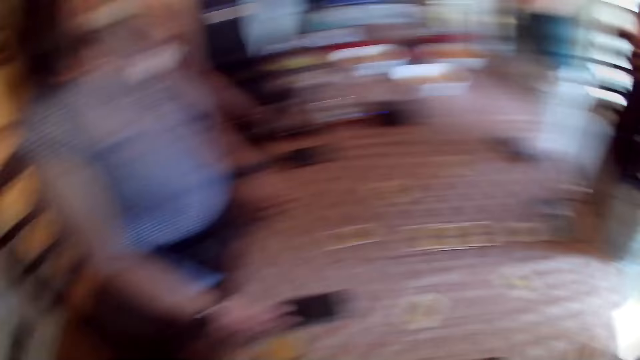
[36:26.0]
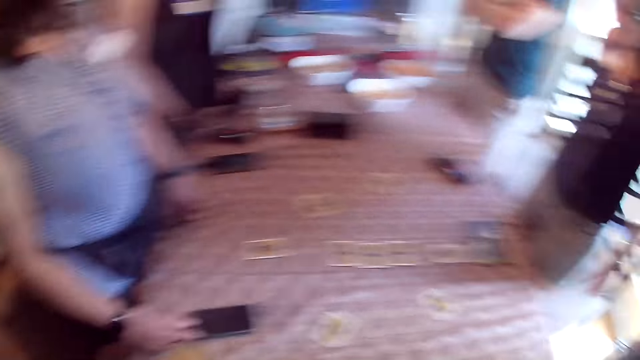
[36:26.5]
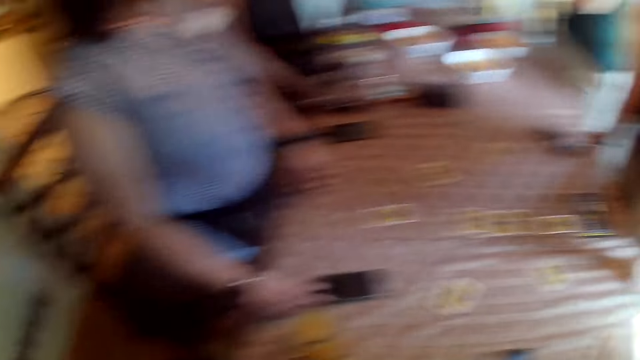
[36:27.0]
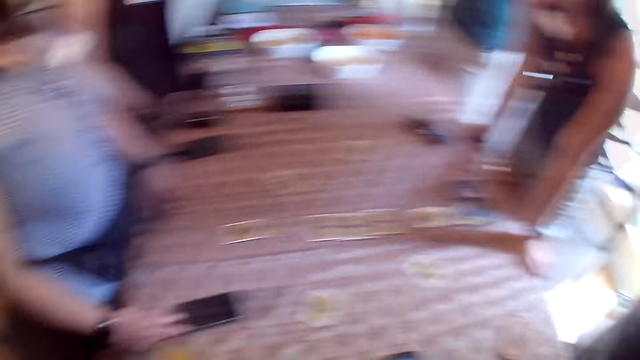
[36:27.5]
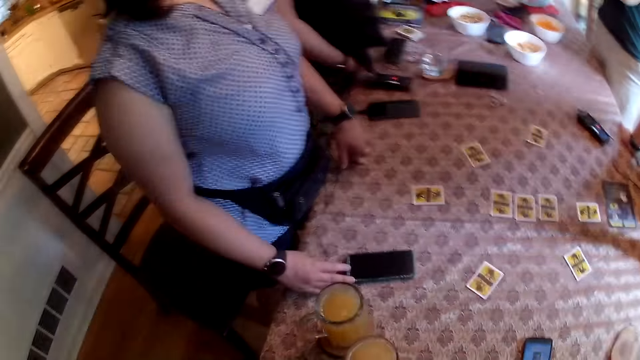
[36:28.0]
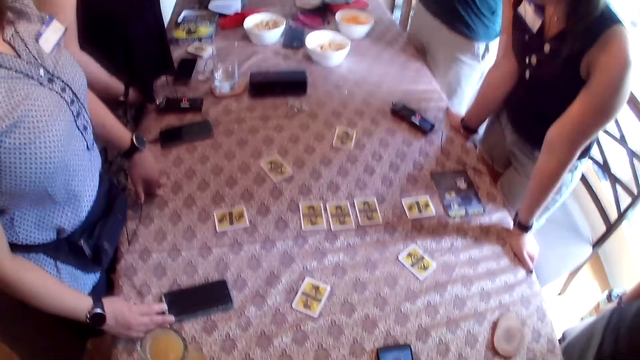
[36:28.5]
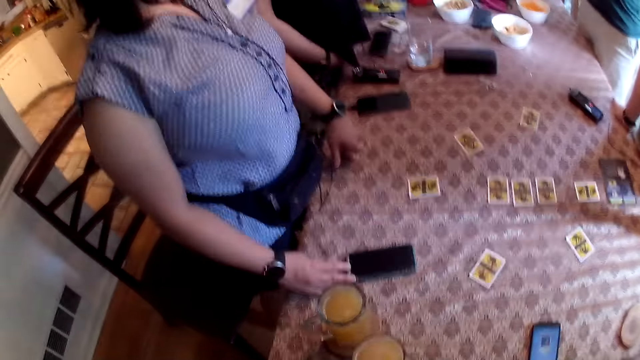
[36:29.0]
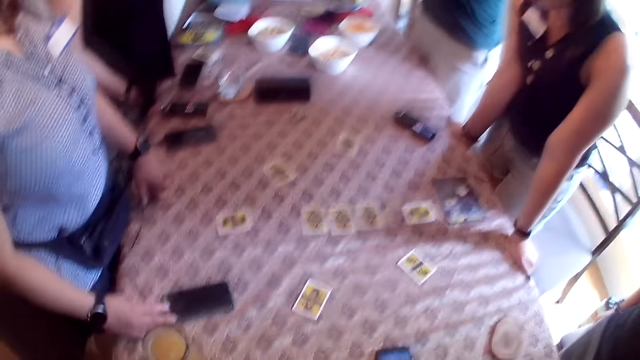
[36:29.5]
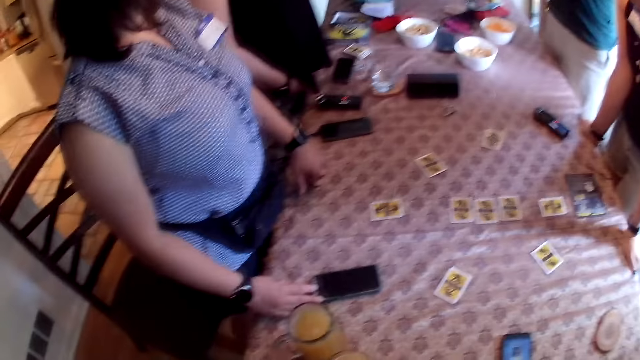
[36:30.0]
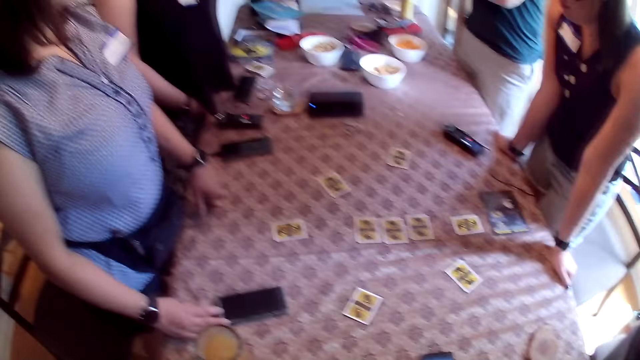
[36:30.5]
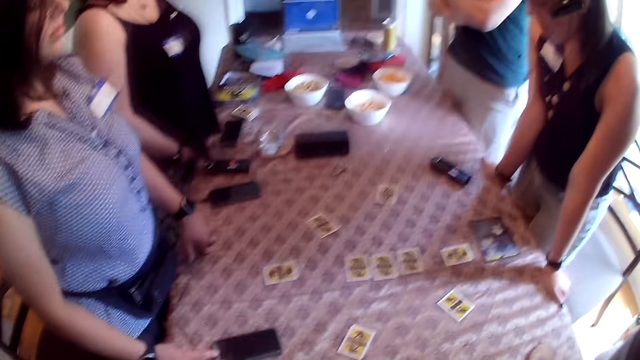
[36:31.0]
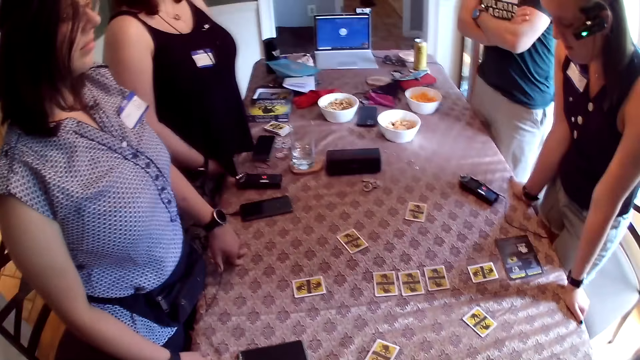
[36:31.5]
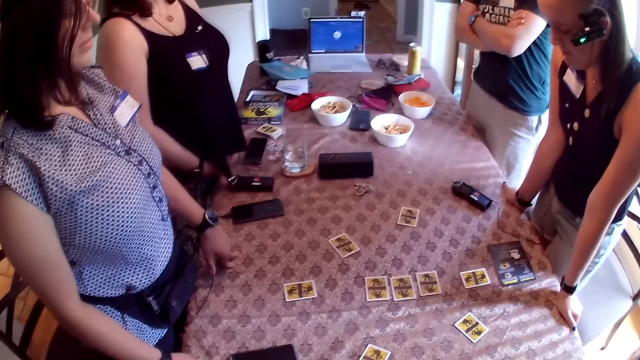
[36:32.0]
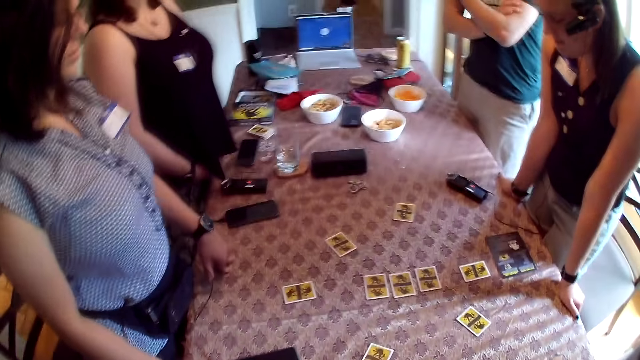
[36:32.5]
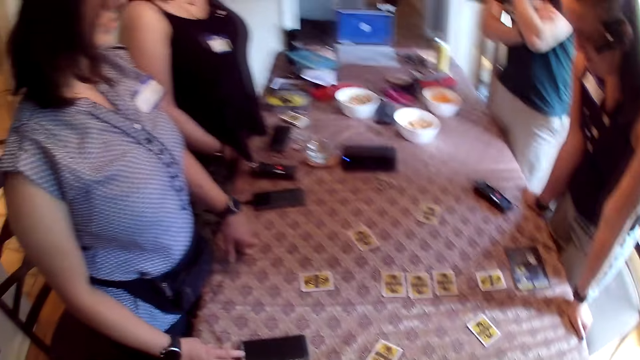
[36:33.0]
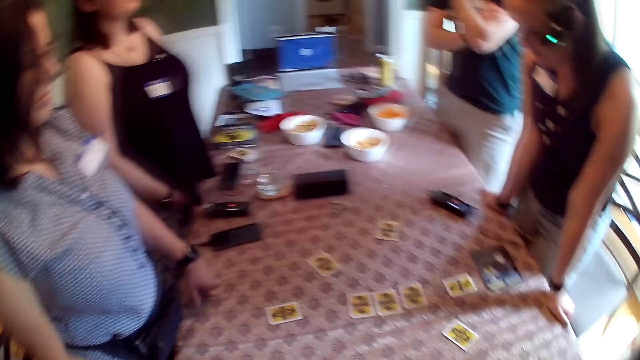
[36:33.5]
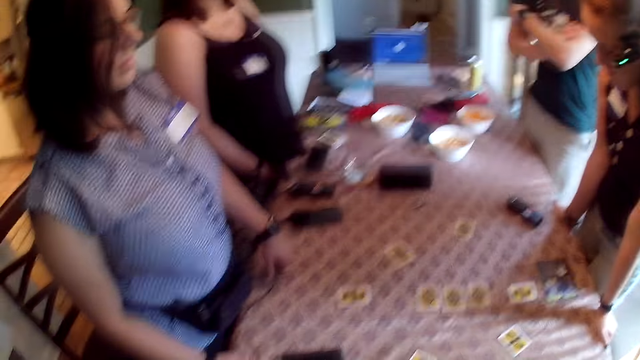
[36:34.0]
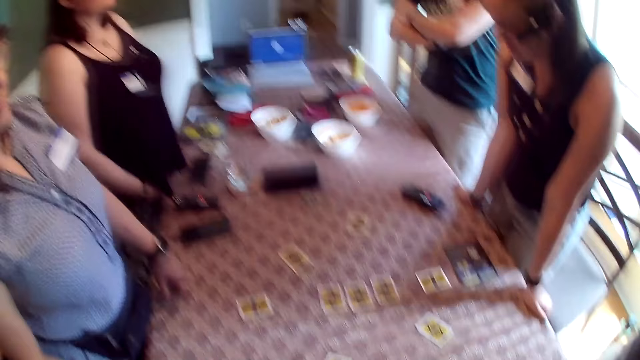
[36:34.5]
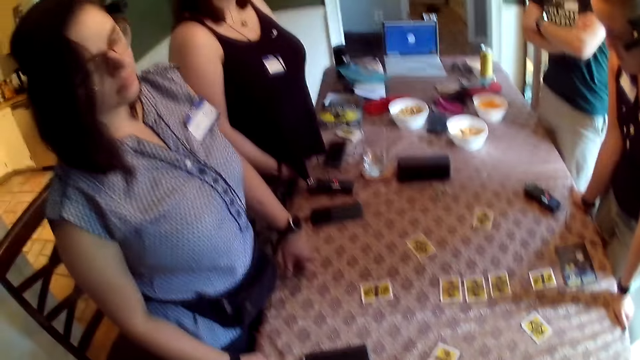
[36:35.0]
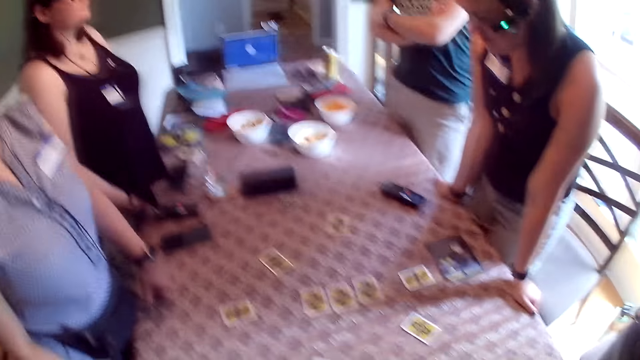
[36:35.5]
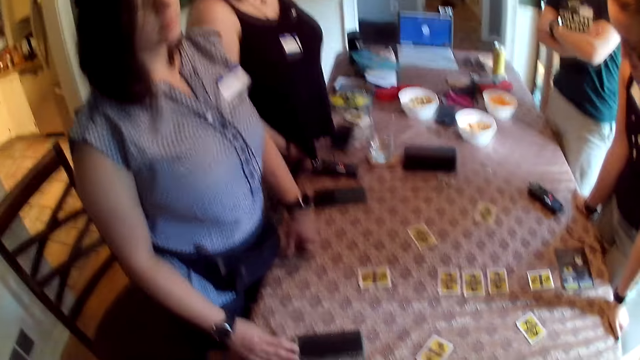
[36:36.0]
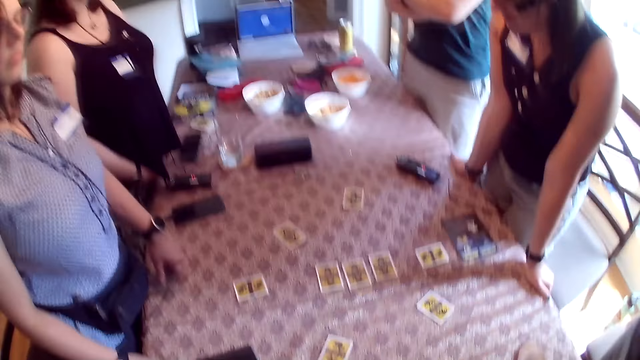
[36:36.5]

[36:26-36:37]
The woman holds the table with her hands.

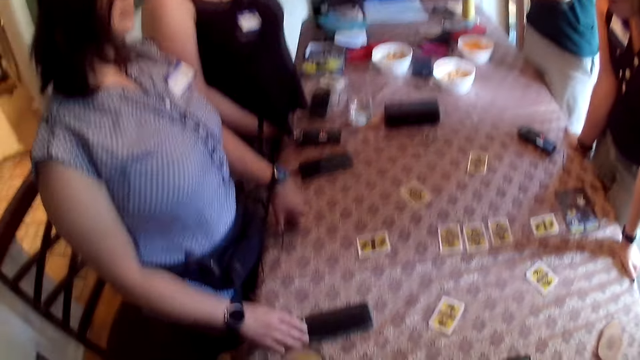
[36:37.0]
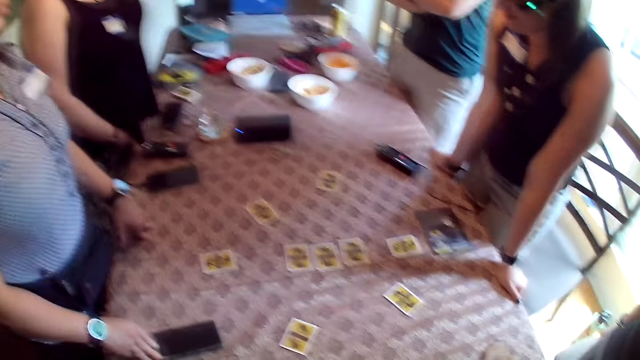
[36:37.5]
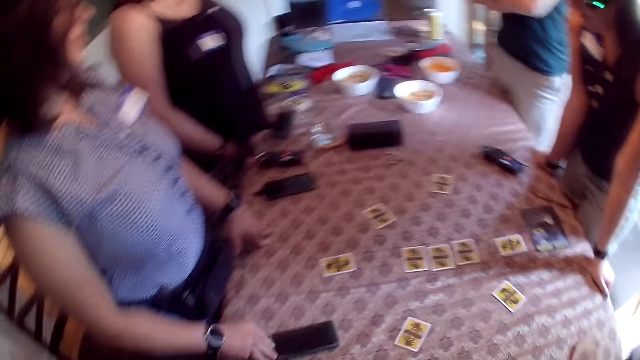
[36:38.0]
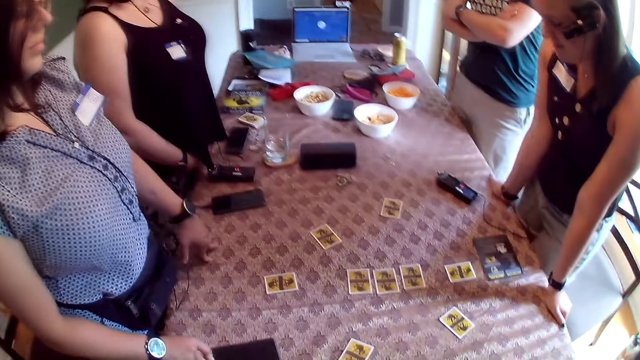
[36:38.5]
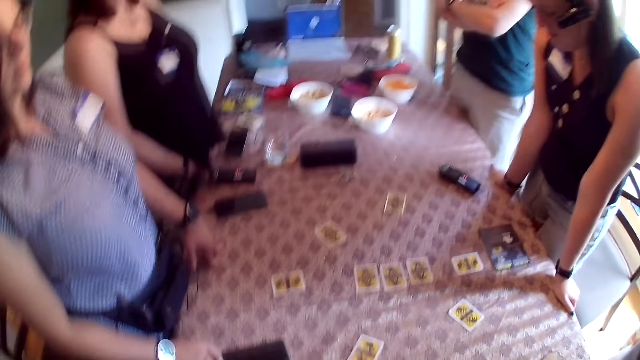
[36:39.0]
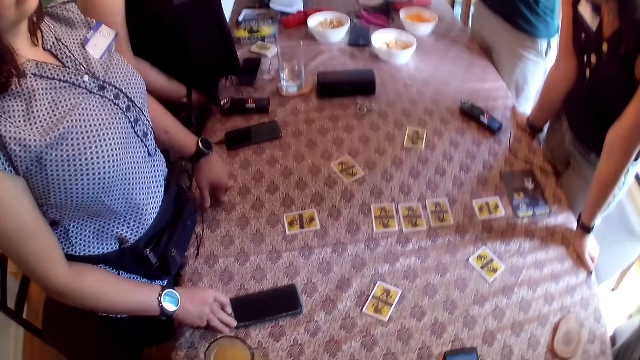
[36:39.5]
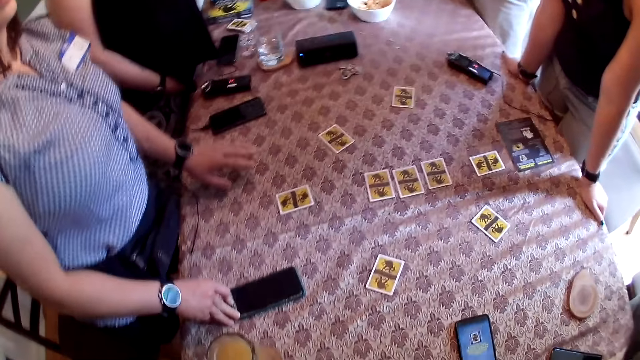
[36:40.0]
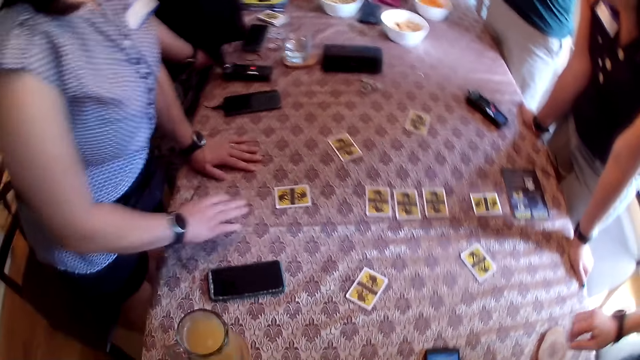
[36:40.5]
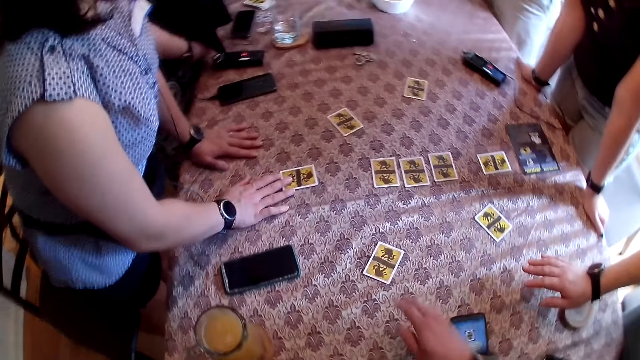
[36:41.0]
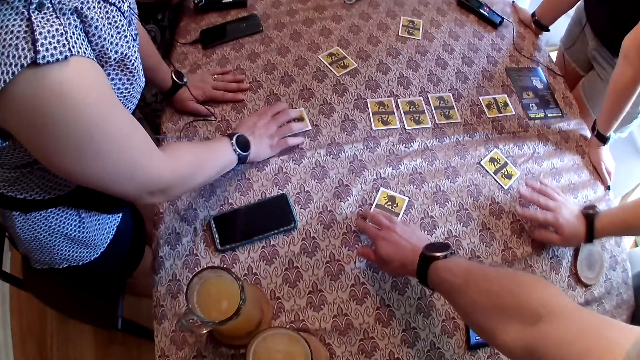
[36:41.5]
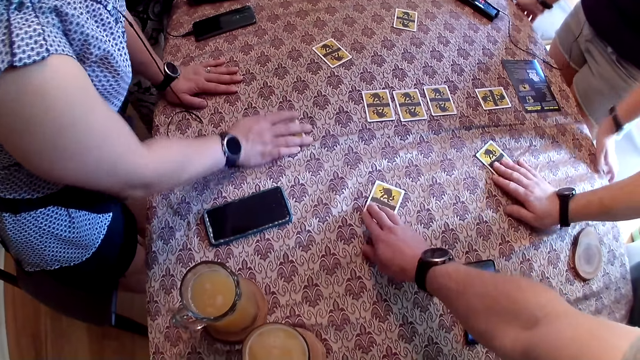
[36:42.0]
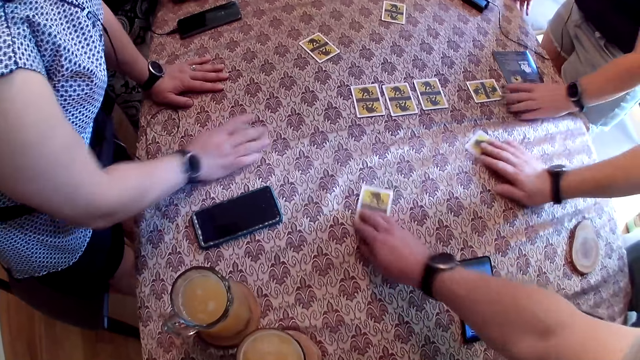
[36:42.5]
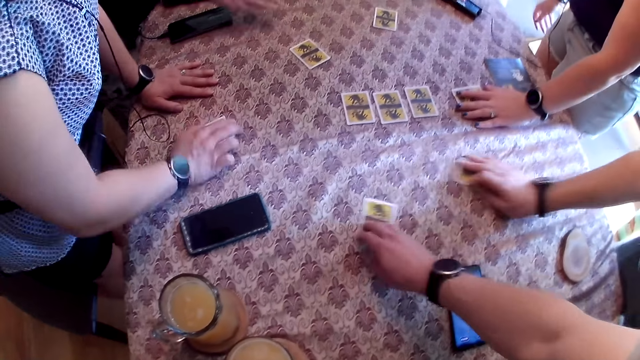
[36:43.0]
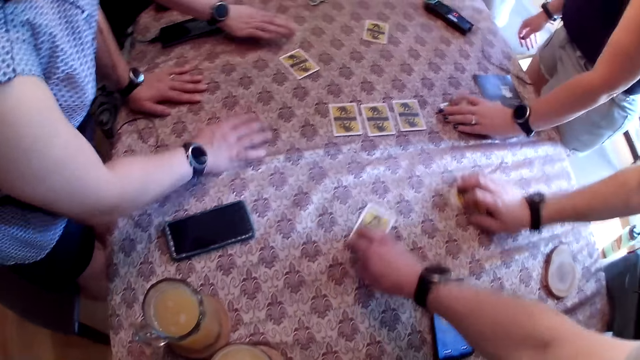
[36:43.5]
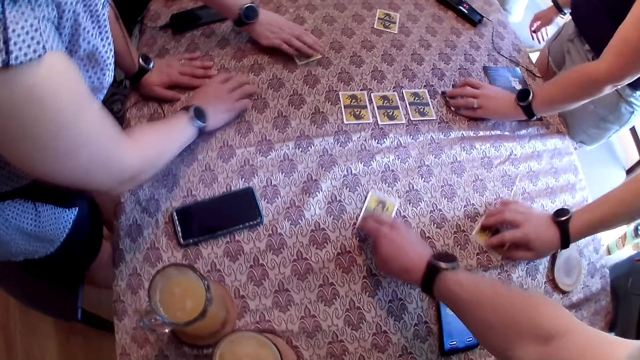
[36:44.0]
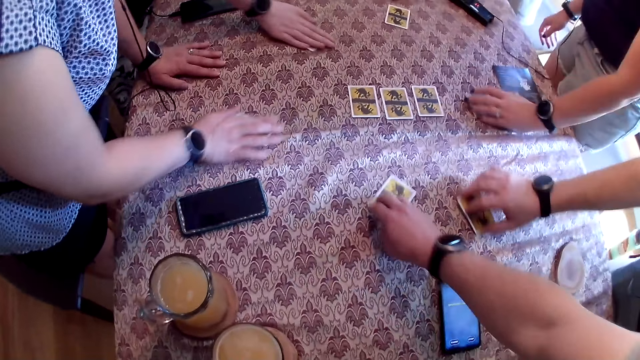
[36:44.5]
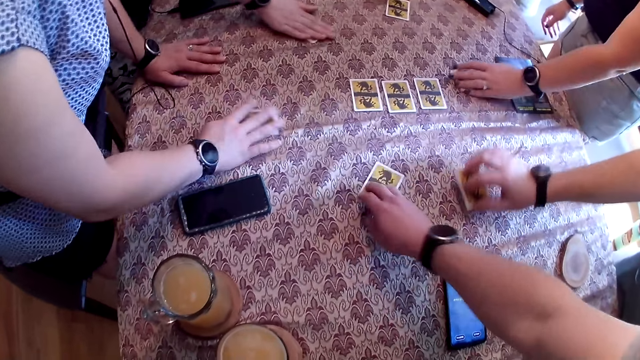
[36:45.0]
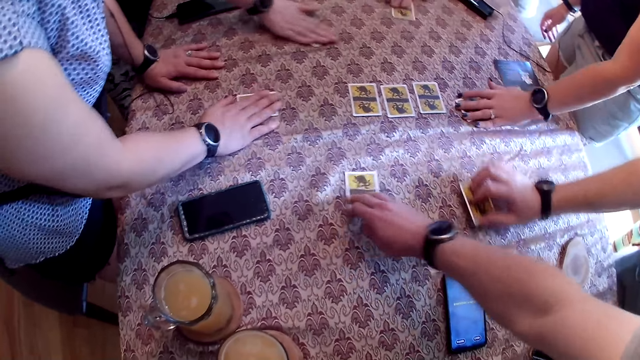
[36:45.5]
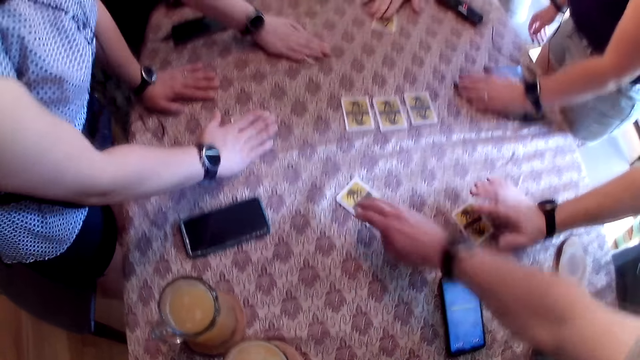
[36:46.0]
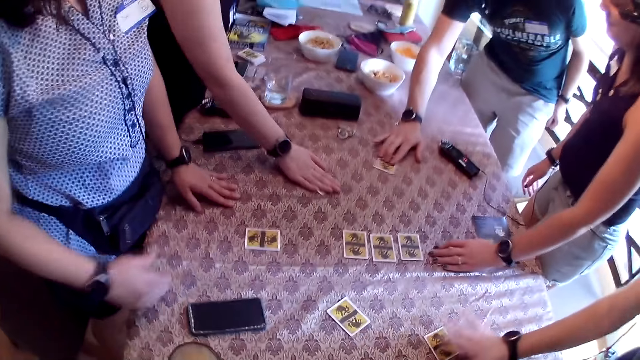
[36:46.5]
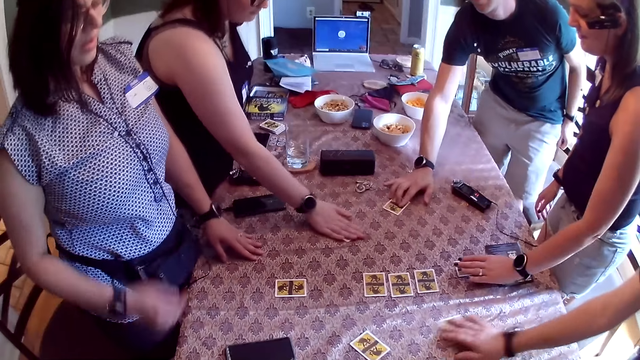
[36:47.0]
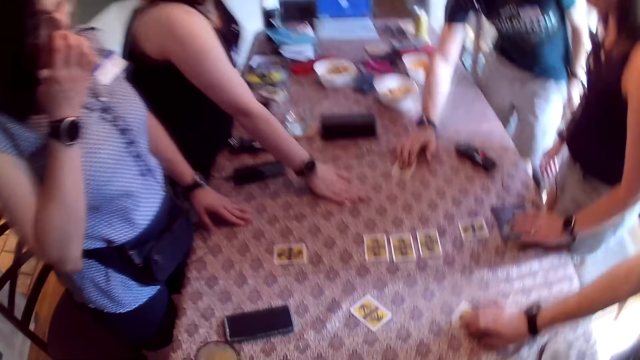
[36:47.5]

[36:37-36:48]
A woman removes her right hand from the table. The woman places her left hand on the table. The woman places her right hand on a card on the table. The camera wearer touches a card on the table with his right hand. The woman rubs the card on the table with her right hand. The camera wearer places his right hand on the card on the table. A man places his right hand on a card on the table. The camera wearer rubs the card on the table with his right hand. The man rubs the card on the table with his right hand. The camera wearer holds cards on his hands. A second woman places her left hand on a card on the table. A third woman touches the table with her right hand. The third woman places her right hand on the card. The third woman moves the card on the table with her right hand. The second woman rubs the card on the table with her left hand. The third woman rubs the card on the table with her right hand. The man picks up the card from the table with his right hand. The man hits the card on the table with his right hand. Another man rubs a card on the table with his right hand. The first woman taps the card on the table with her right hand. The first man drops the card on the table with his right hand. The camera wearer removes his right hand from the card on the table. The first woman removes her right hand from the card on the table. The first man taps the card on the table with his right hand. The second woman removes her left hand from the card on the table.
